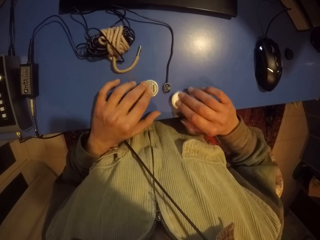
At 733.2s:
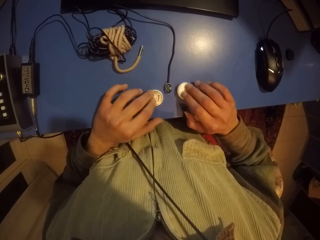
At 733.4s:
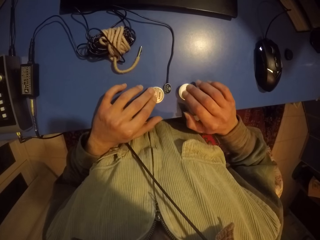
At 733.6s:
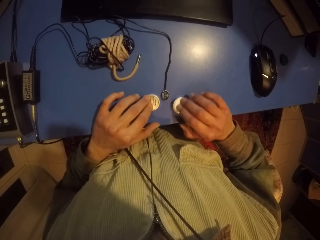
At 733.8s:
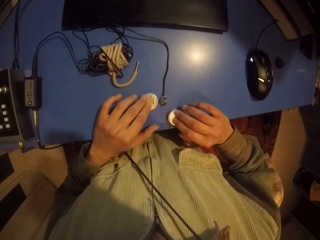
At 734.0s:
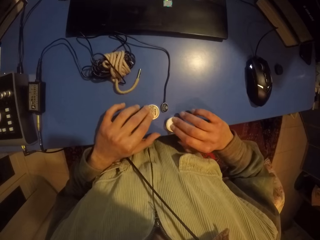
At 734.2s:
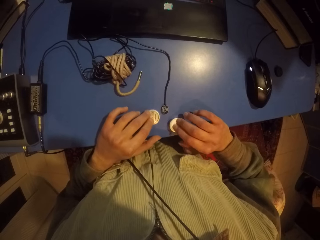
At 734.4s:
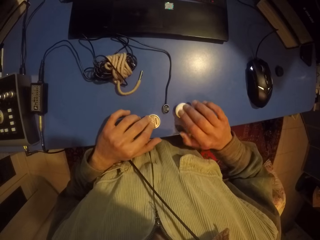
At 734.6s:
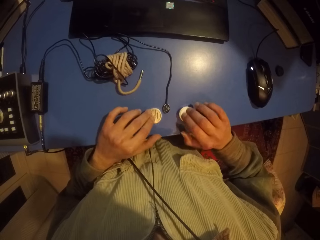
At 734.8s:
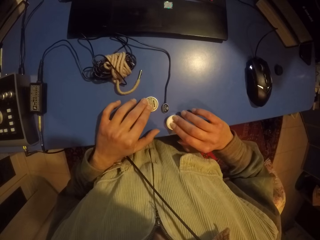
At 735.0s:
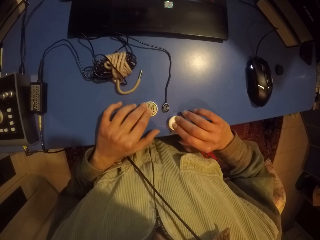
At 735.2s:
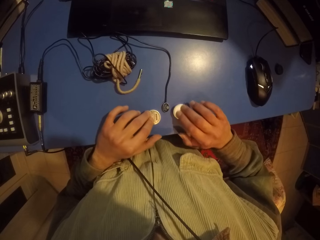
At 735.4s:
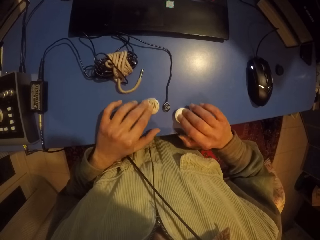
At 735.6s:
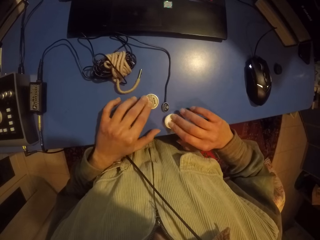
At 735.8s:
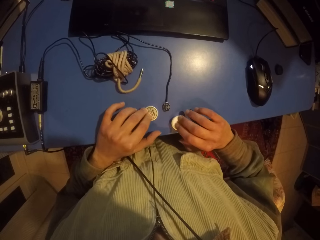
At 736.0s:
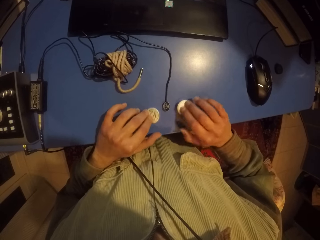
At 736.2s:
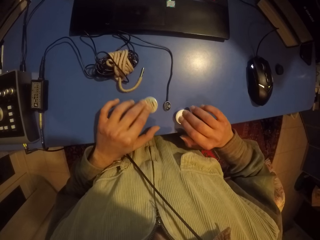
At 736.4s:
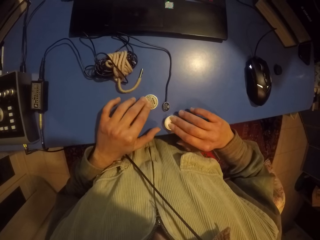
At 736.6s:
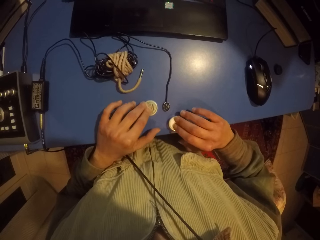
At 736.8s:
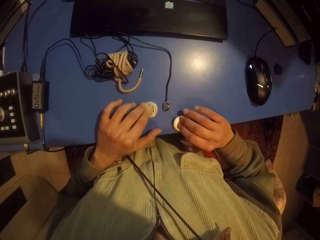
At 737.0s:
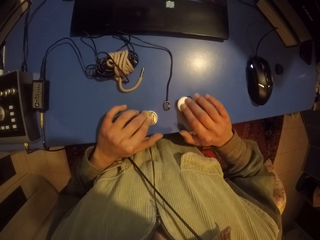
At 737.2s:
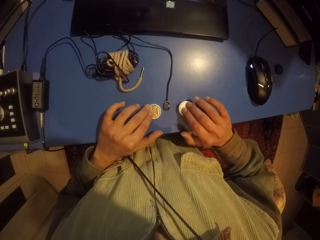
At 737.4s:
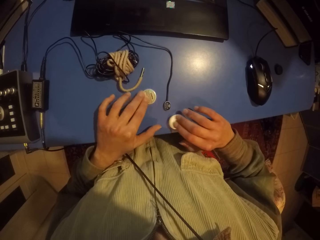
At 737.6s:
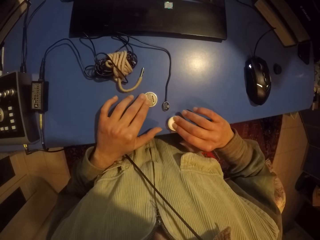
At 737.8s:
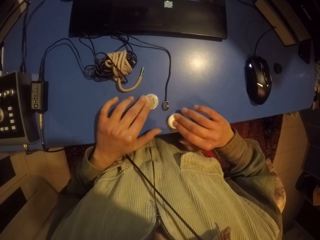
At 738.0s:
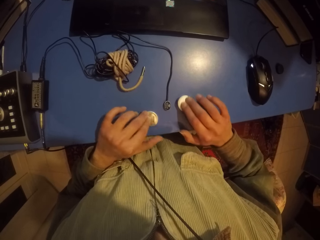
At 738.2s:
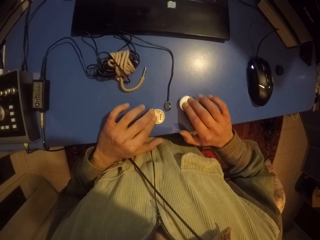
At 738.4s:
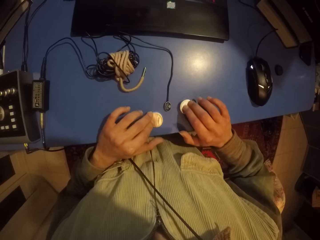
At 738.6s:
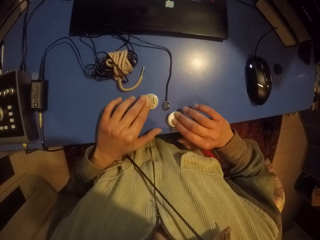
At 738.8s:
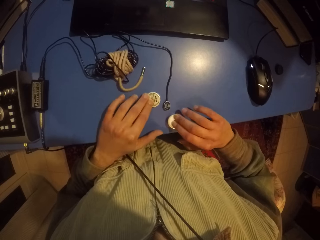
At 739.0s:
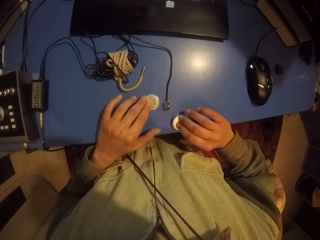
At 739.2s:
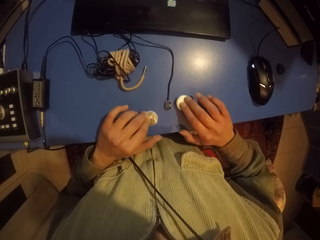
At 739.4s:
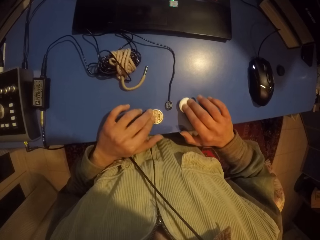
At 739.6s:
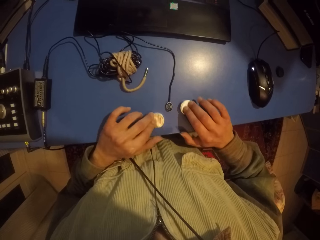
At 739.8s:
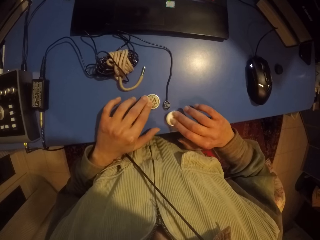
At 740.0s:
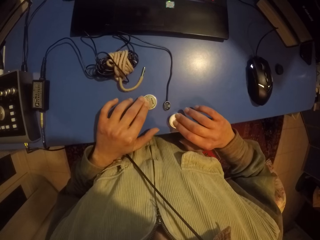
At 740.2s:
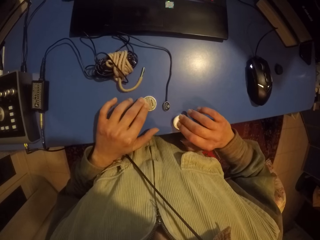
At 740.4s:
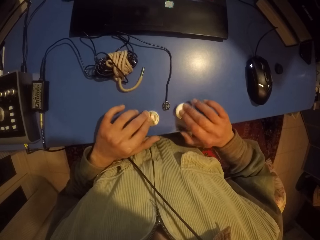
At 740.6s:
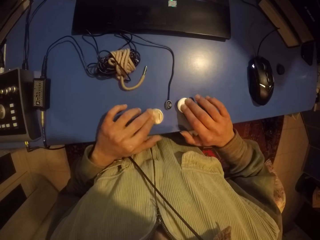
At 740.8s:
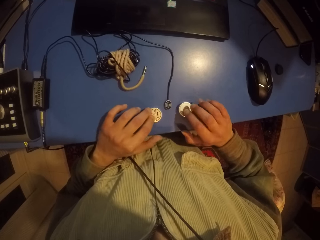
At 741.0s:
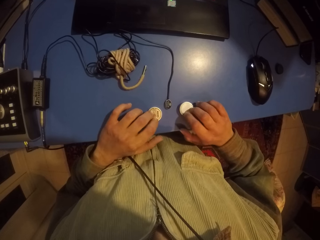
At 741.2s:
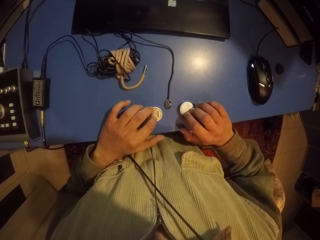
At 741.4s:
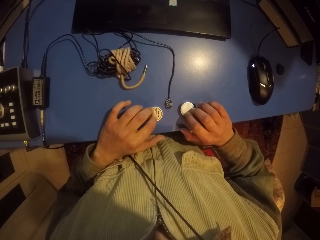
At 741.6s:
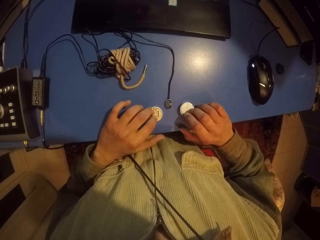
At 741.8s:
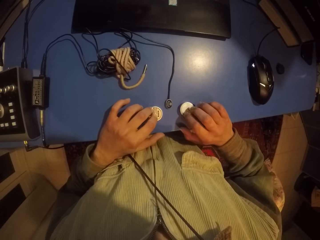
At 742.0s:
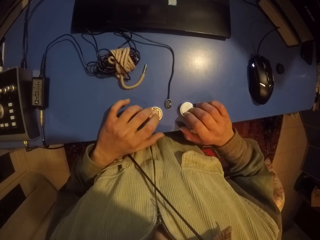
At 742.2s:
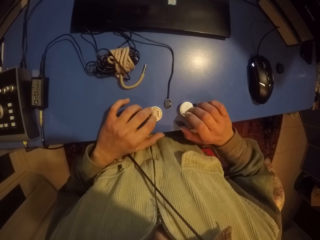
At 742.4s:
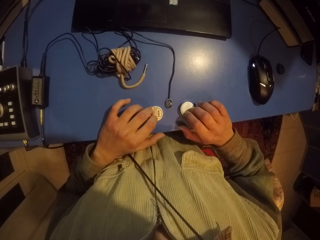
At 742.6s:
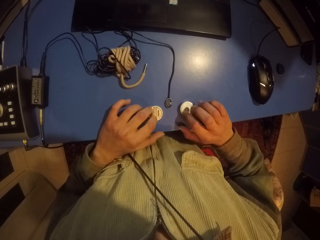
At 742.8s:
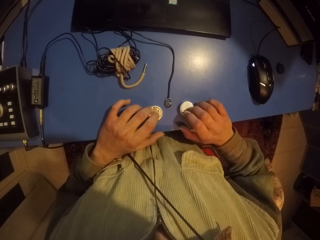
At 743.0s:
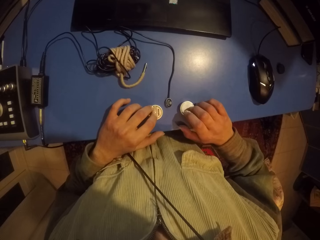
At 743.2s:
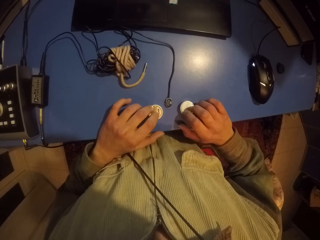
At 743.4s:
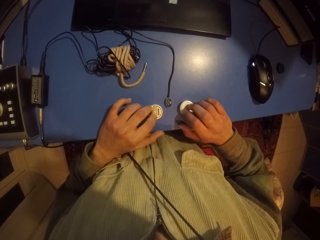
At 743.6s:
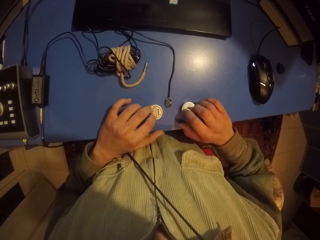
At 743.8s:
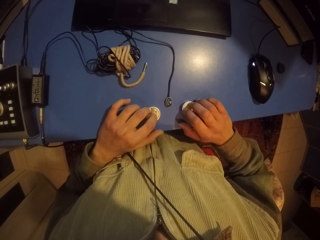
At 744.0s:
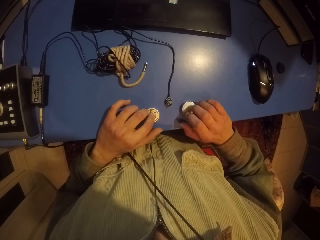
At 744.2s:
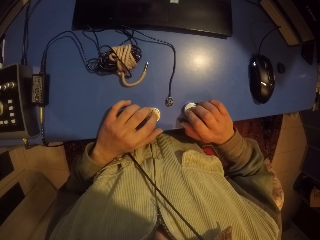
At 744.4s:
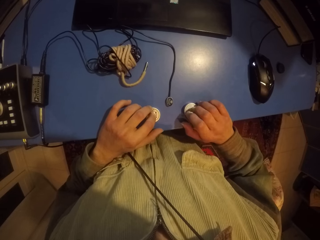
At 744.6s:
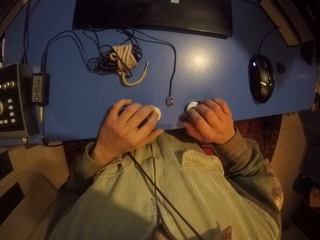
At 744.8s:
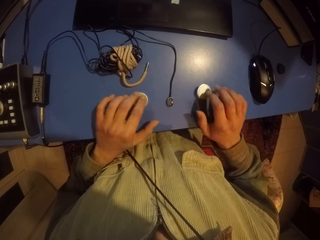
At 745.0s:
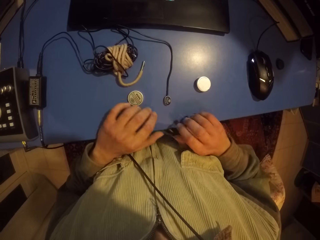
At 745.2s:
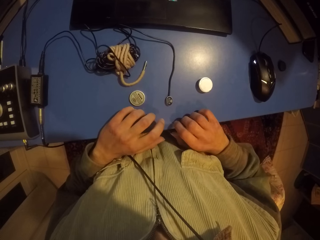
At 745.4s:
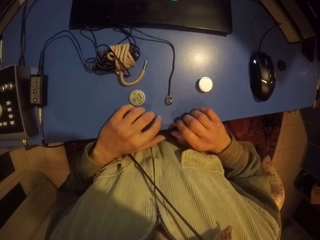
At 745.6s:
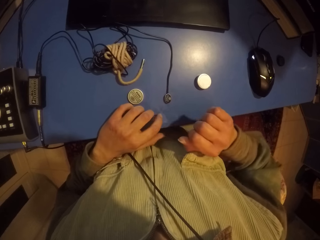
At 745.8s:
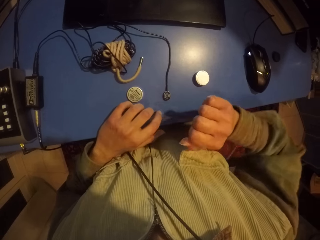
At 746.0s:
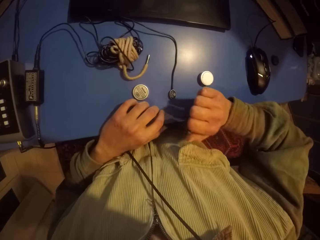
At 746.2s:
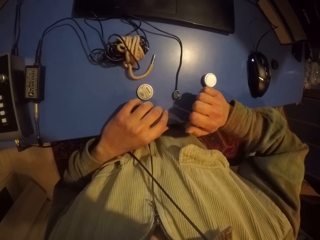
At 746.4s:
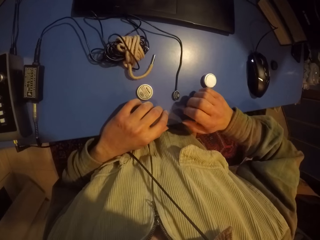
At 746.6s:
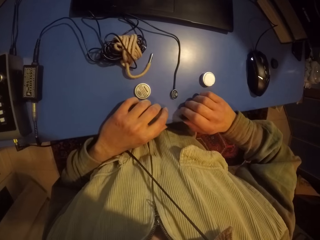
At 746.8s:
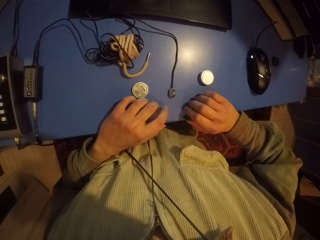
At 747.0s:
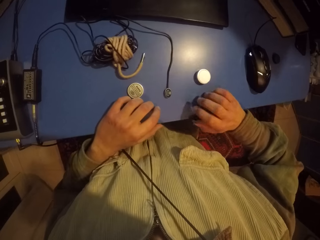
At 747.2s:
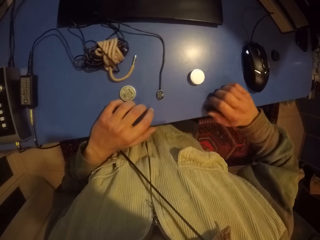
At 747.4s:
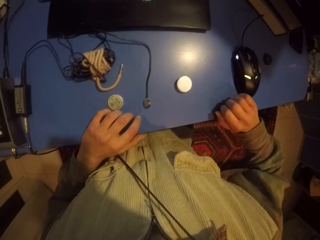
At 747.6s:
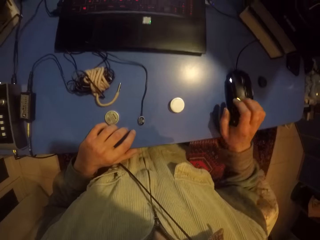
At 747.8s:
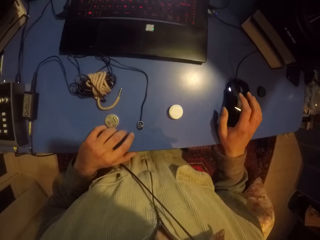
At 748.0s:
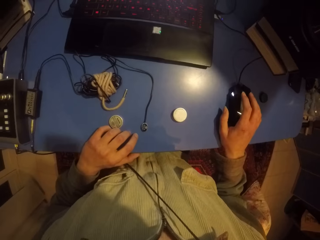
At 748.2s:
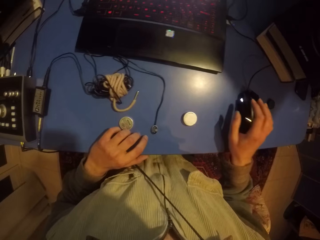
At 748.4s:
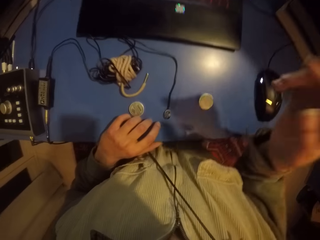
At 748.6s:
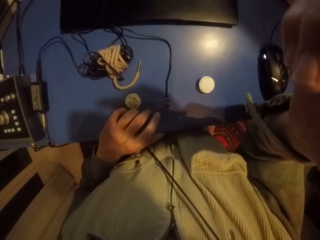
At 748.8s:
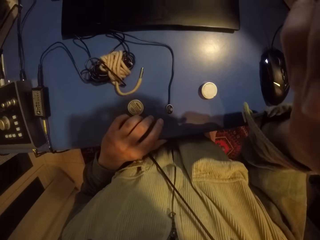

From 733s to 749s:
The camera wearer moves the tin and the lid. They hit the lid and the tin. They hit the table with a hand. They click a mouse with the right hand. They hold the camera.
